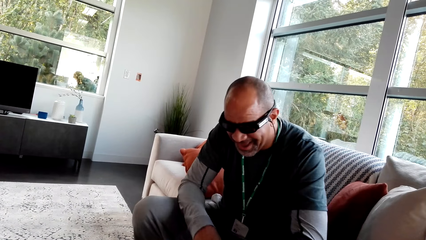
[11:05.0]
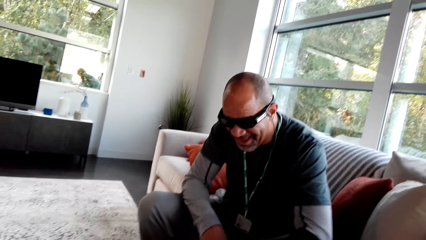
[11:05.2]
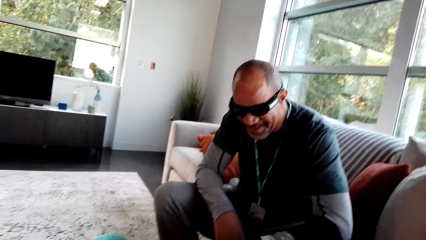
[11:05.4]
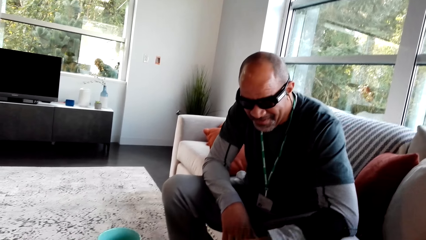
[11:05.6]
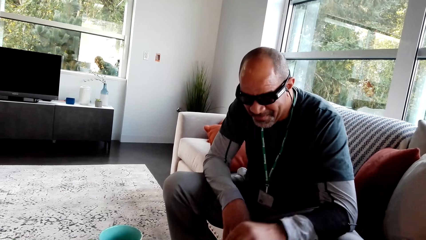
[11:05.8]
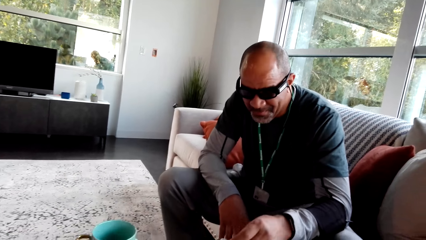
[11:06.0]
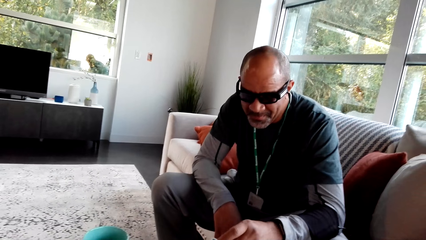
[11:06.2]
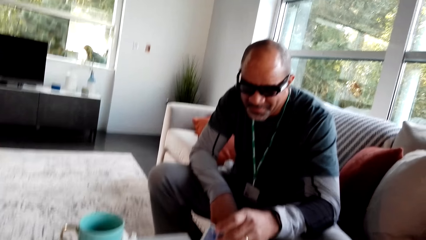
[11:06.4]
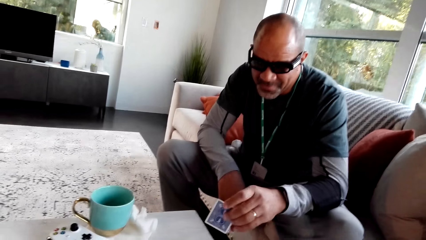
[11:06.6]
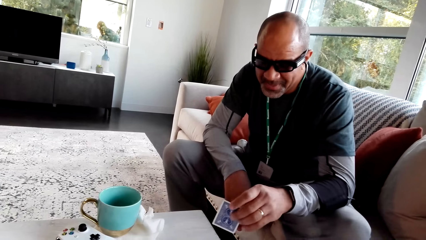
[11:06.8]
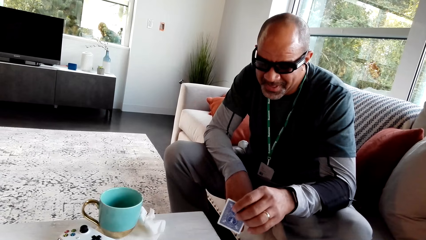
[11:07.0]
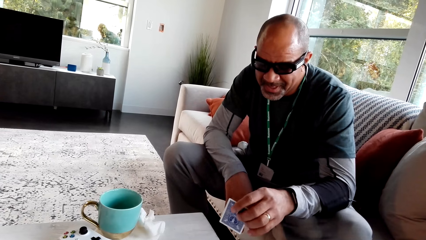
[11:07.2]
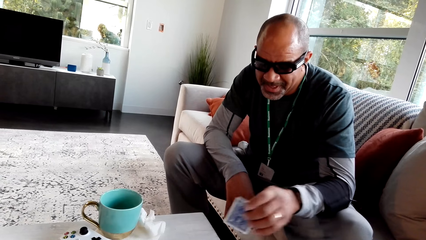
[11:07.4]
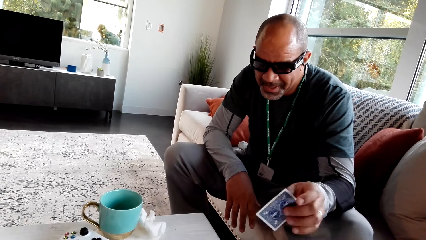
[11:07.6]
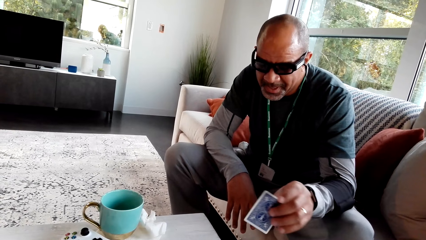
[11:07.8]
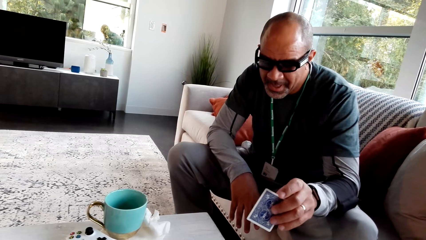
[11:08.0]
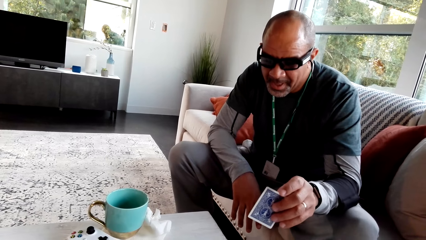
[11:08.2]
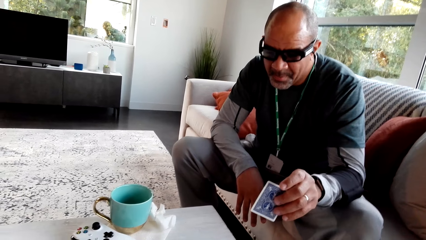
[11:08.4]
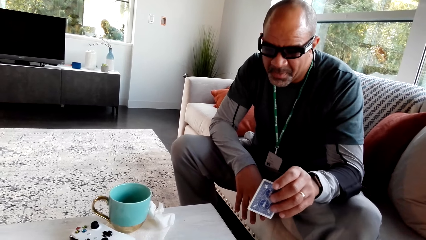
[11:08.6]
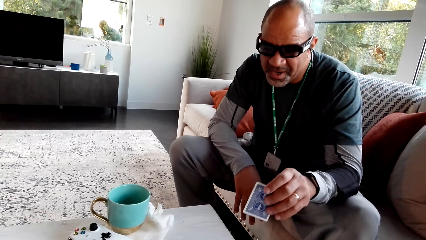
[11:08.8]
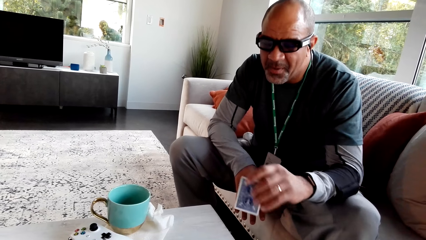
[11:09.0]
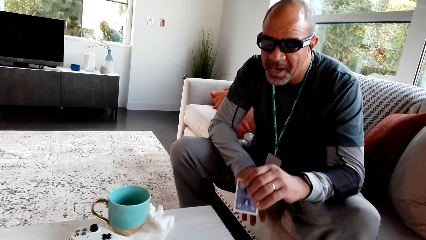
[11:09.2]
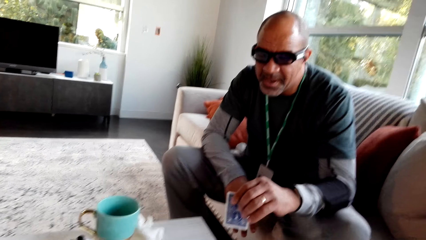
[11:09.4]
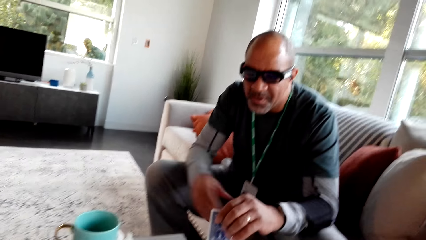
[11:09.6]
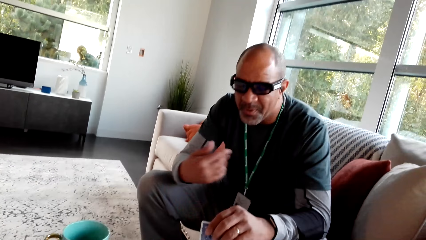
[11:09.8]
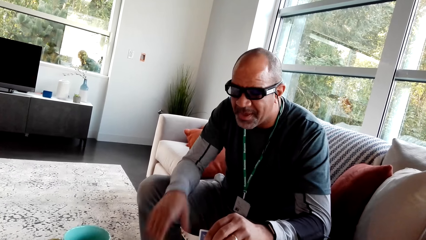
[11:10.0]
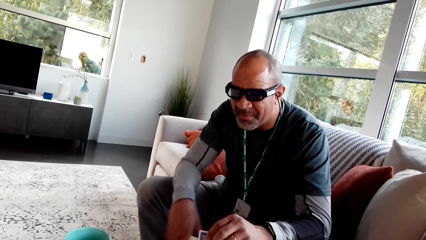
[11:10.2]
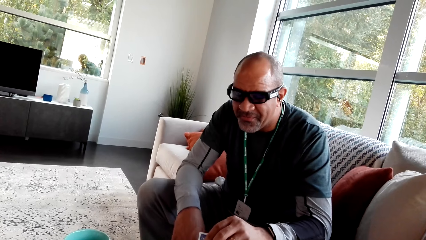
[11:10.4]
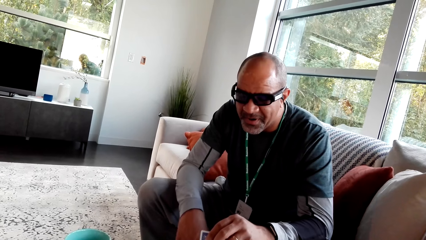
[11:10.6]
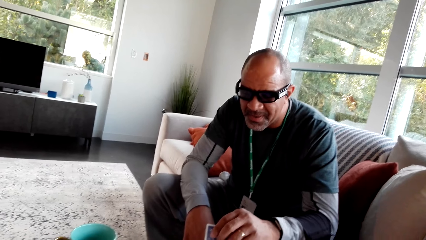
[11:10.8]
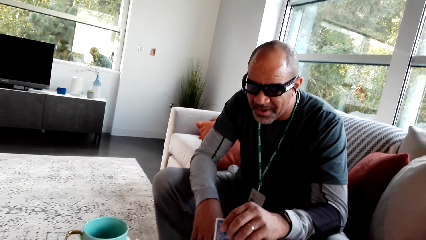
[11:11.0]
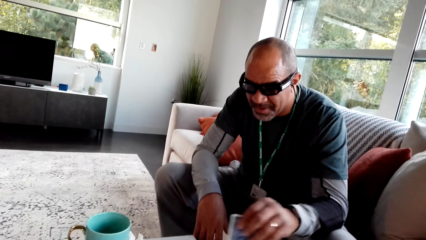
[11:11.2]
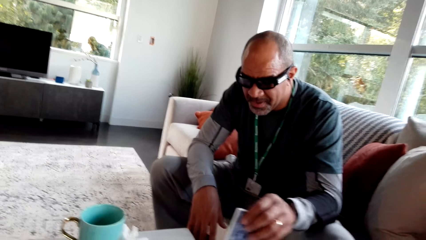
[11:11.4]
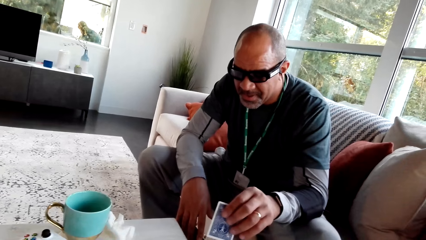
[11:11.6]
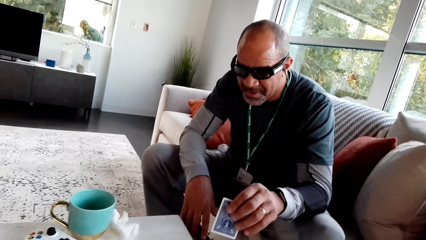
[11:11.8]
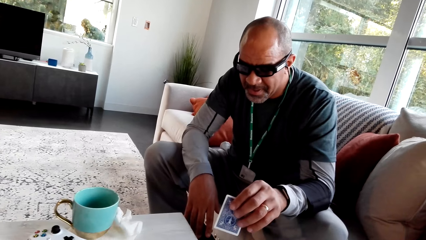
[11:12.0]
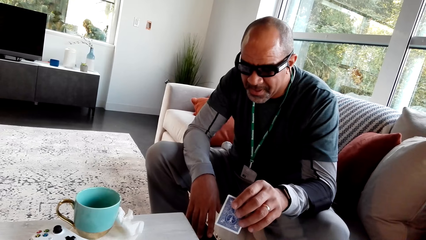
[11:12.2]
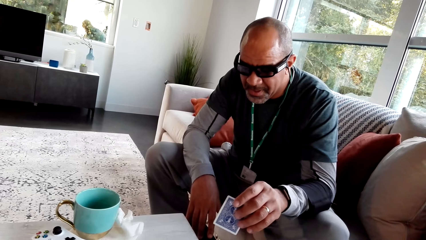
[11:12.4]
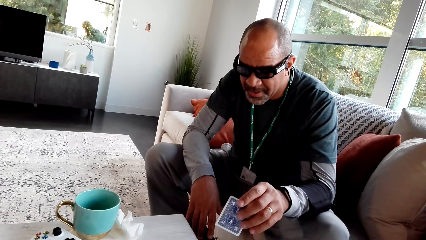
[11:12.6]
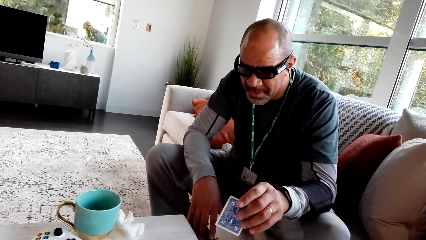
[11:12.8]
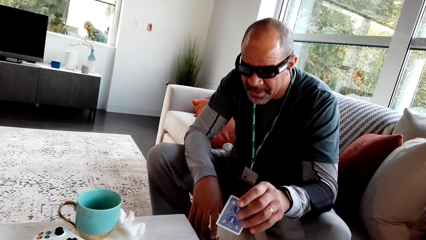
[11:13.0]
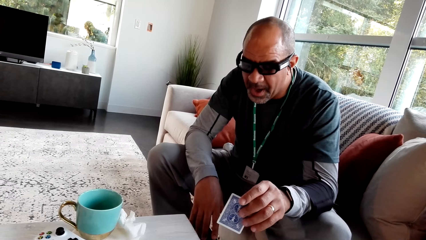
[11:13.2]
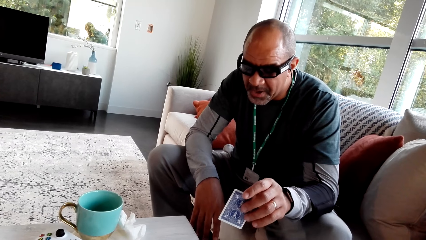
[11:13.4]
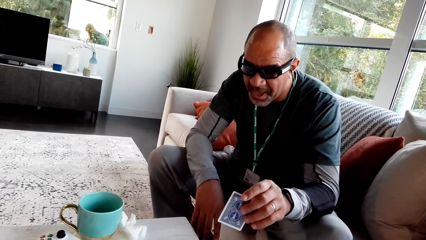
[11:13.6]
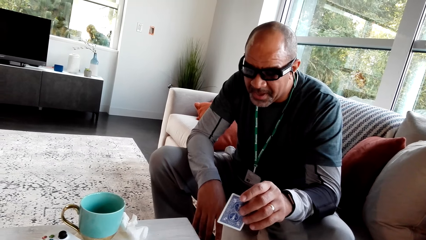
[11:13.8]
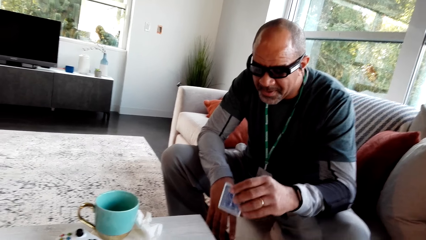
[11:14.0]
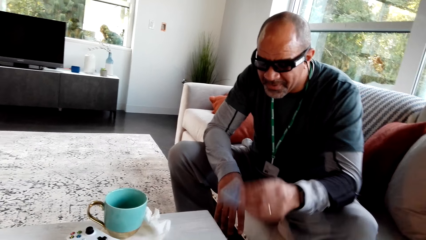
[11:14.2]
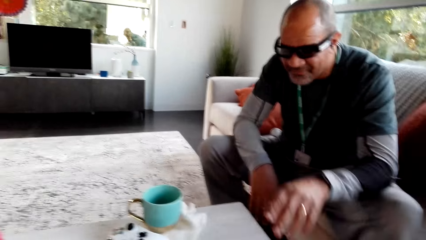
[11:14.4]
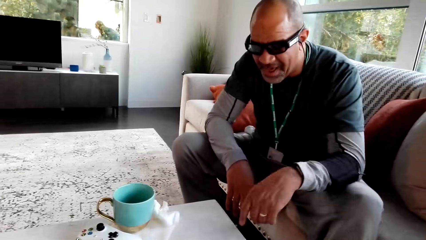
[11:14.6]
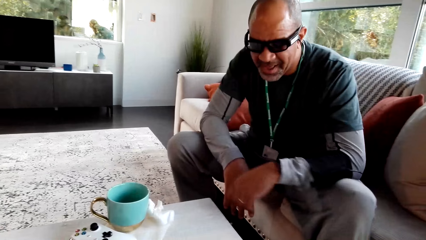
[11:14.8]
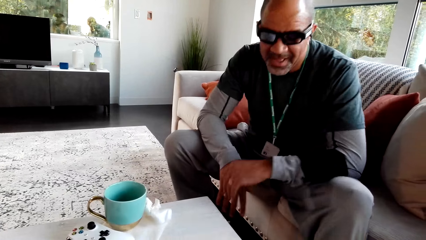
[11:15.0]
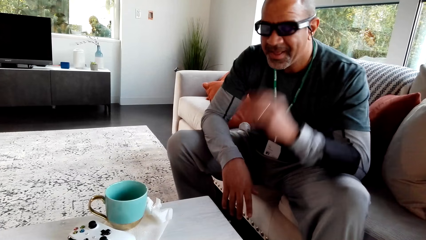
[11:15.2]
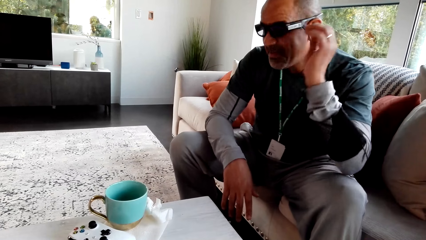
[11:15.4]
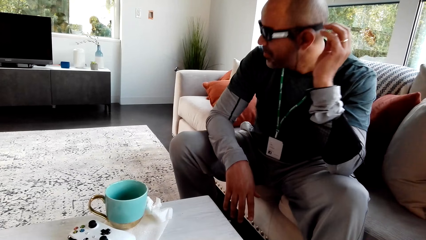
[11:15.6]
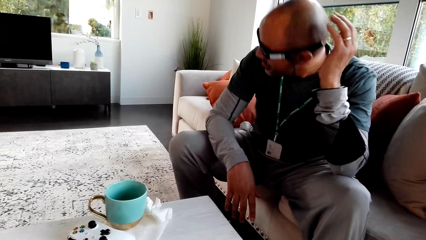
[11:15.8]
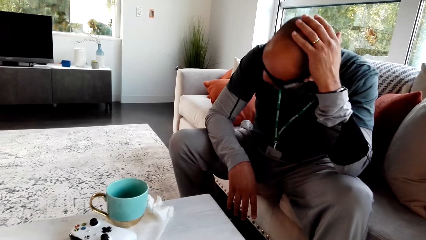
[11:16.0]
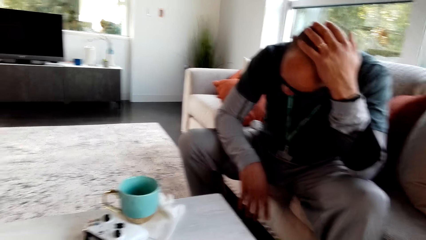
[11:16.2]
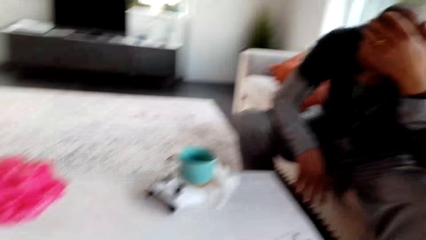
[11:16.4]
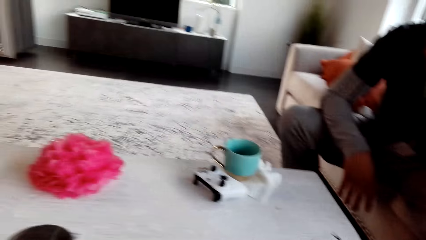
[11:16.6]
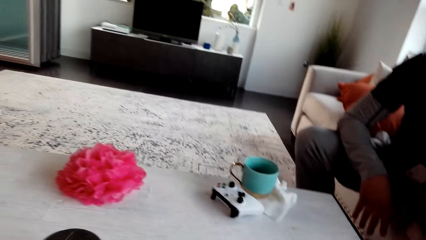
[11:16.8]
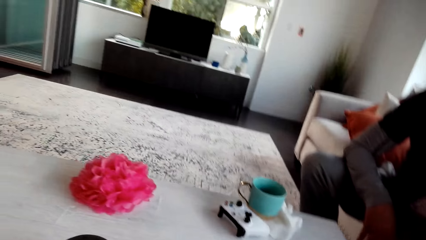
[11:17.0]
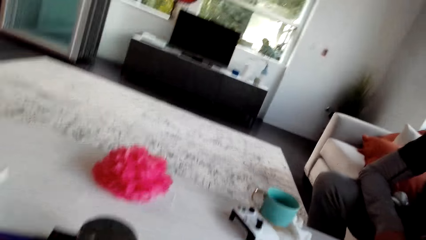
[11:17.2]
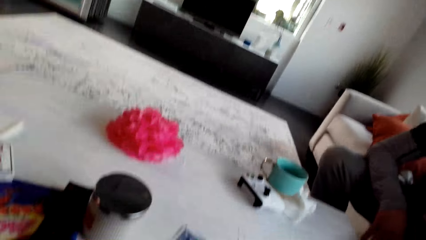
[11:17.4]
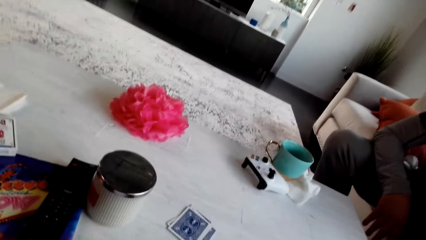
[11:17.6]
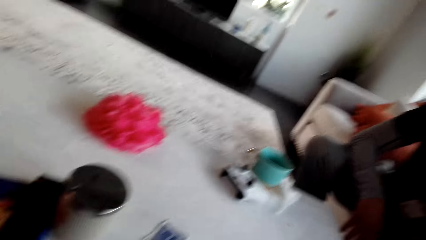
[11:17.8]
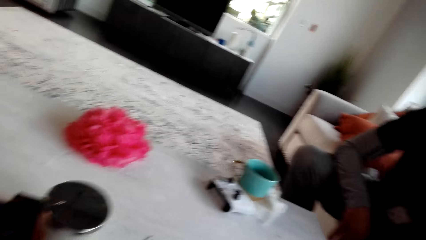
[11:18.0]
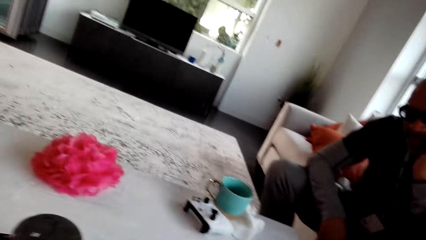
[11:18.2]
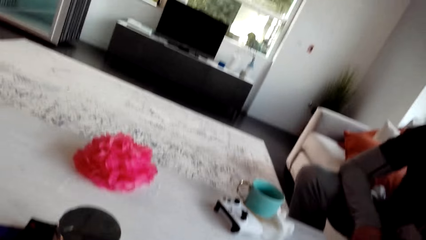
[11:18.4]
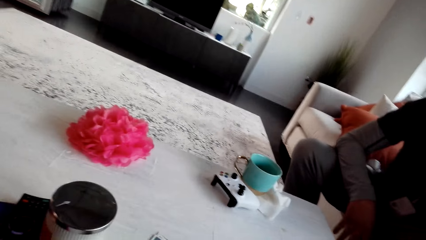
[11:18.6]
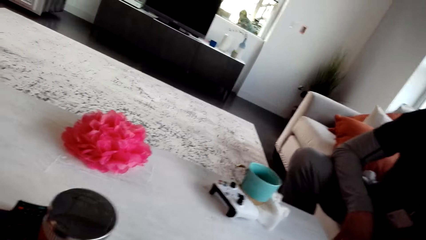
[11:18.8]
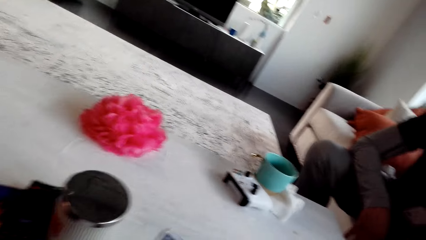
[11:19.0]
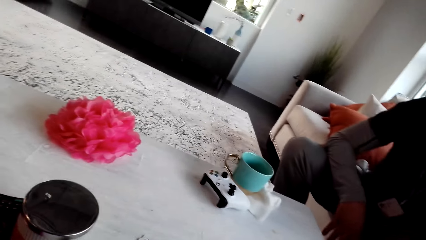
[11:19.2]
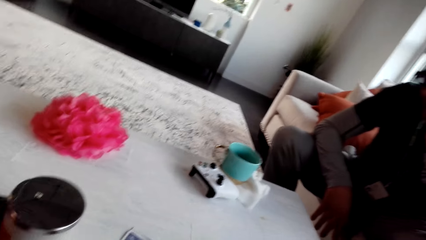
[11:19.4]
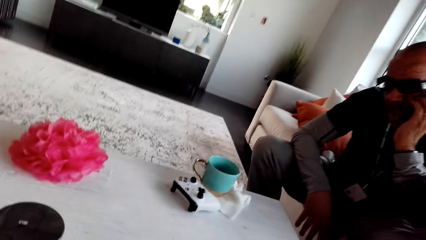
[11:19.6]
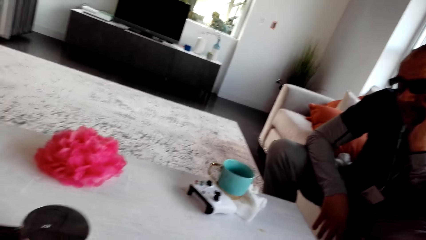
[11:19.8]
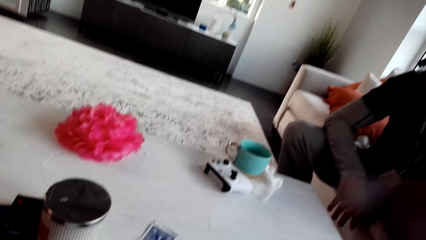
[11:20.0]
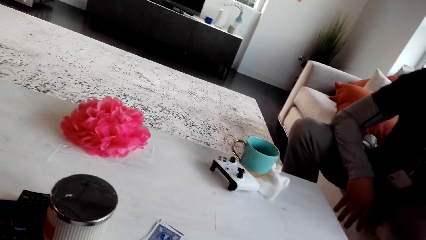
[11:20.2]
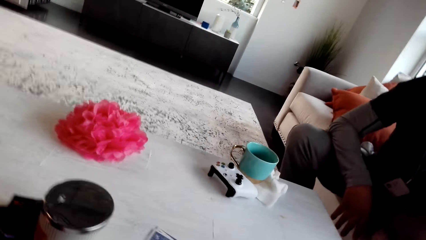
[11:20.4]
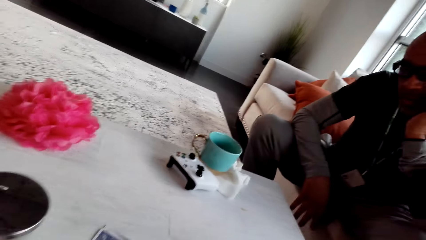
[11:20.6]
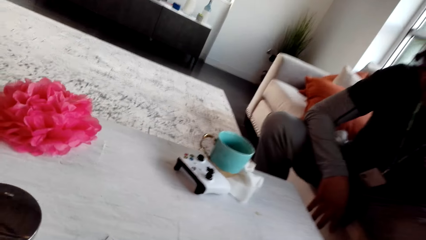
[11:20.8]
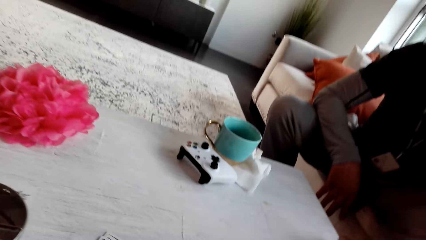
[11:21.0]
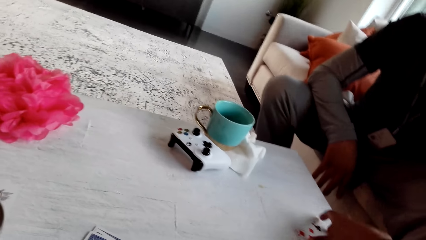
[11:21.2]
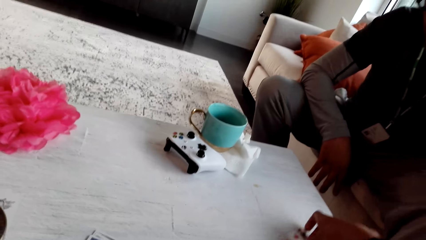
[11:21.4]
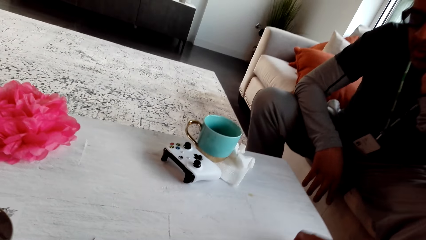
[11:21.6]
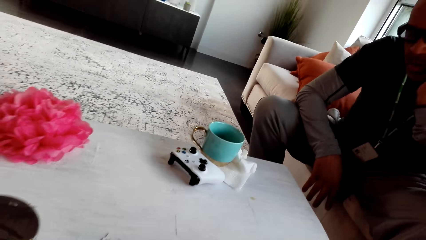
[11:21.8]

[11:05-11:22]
The man picks up a card, points ahead, swings his hand, places the card on the table and touches his head. The camera wearer stares at the table. They look around.
